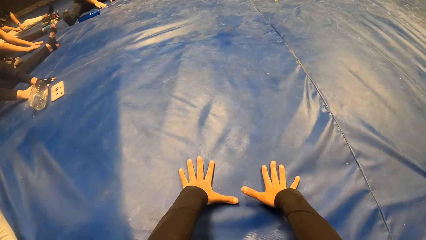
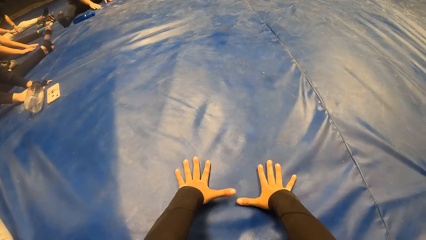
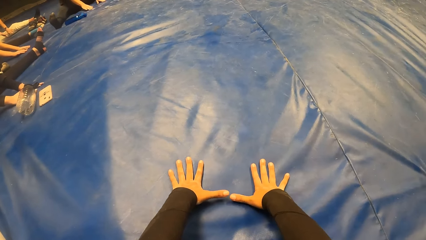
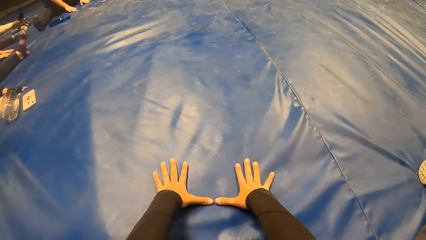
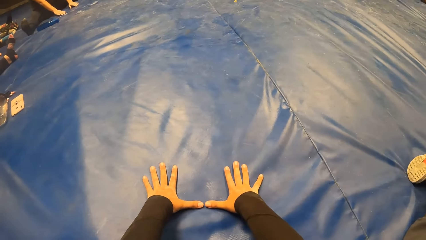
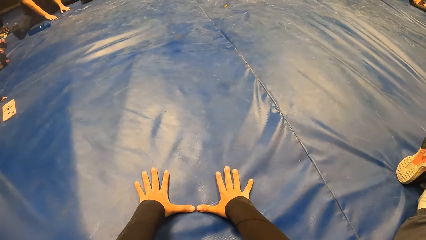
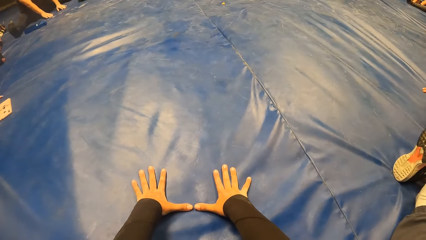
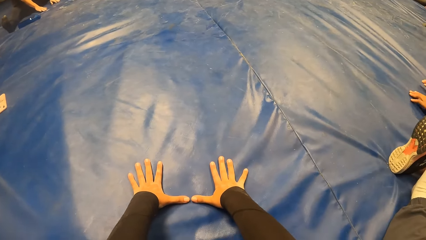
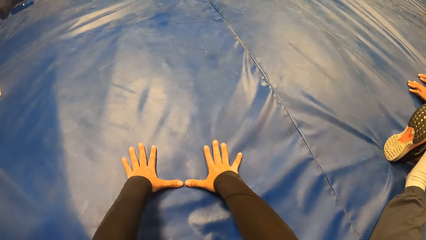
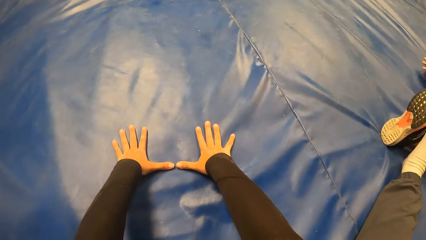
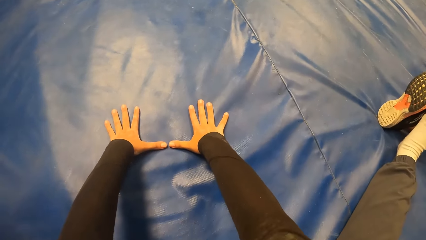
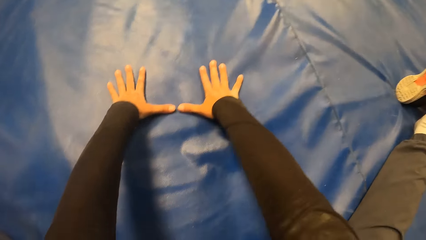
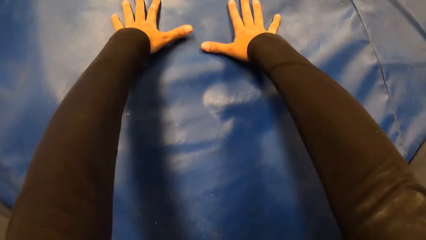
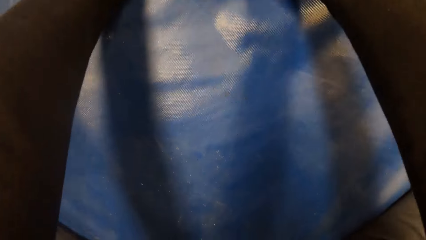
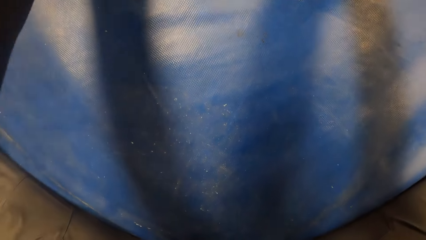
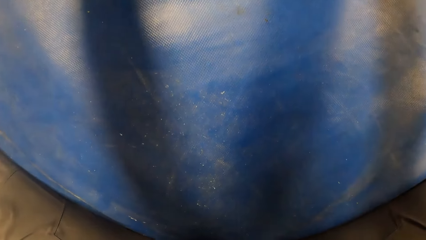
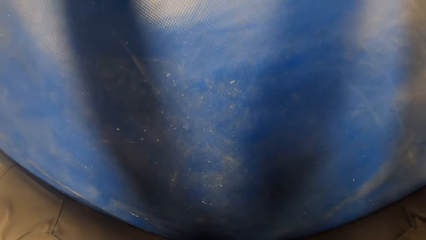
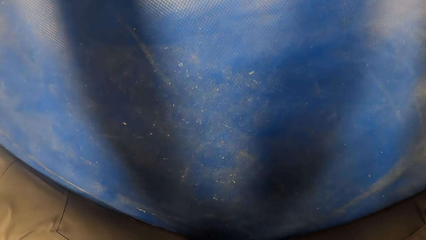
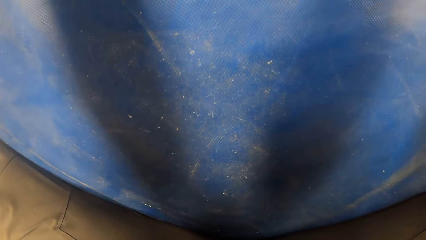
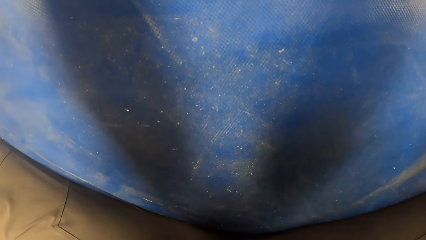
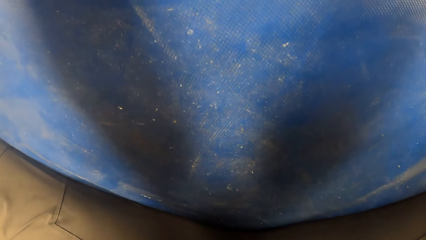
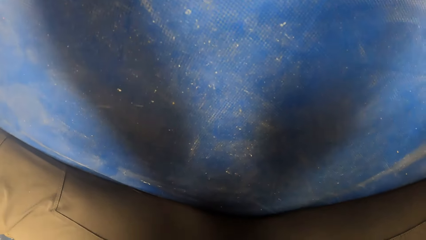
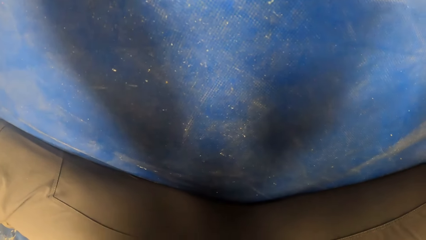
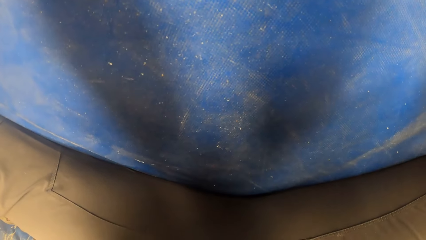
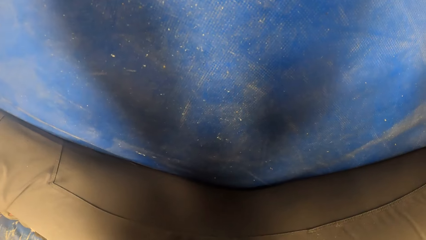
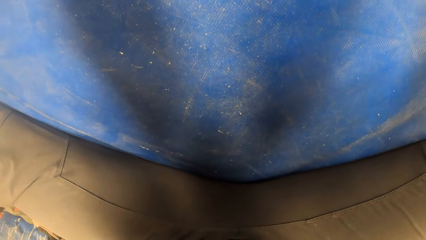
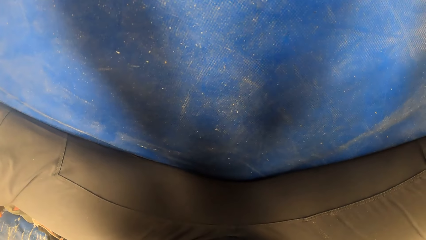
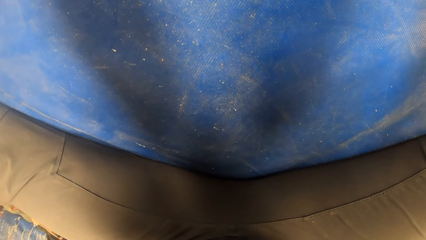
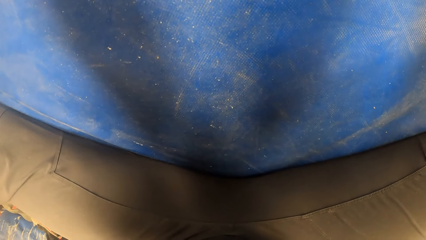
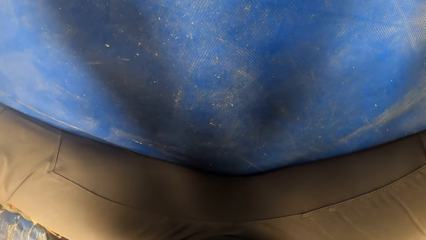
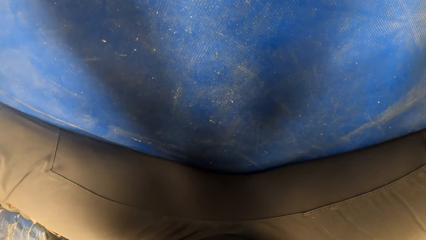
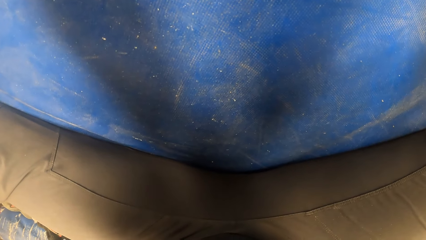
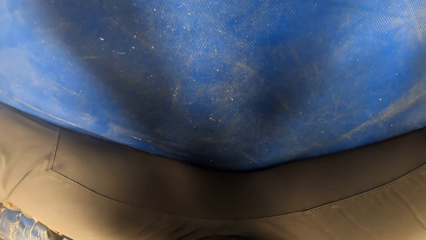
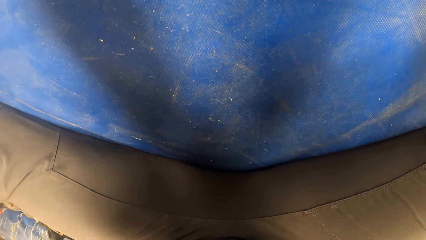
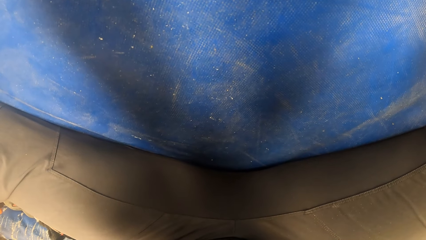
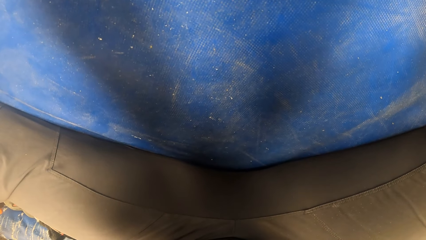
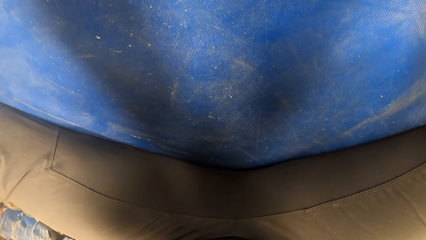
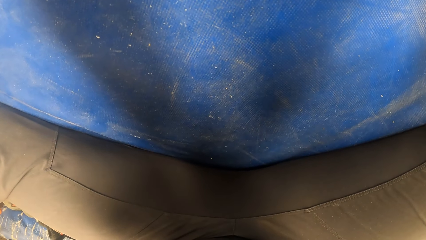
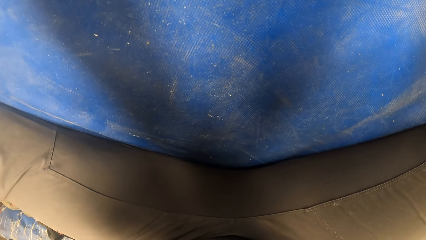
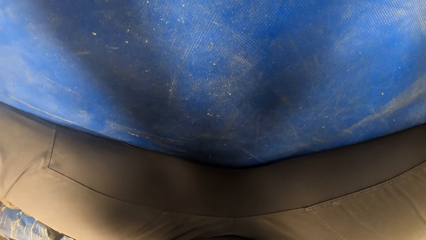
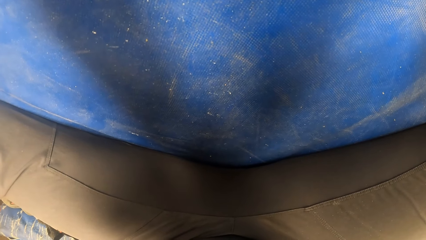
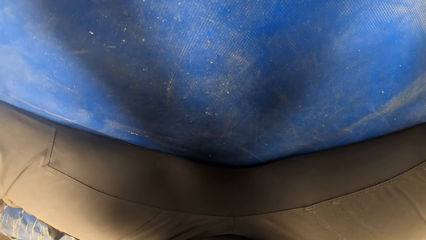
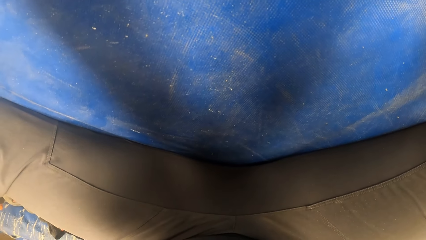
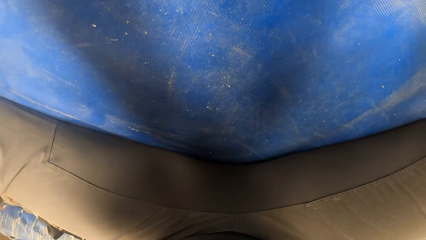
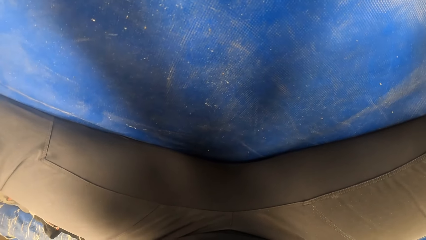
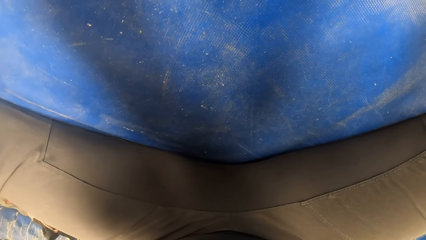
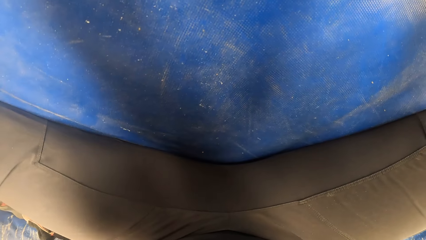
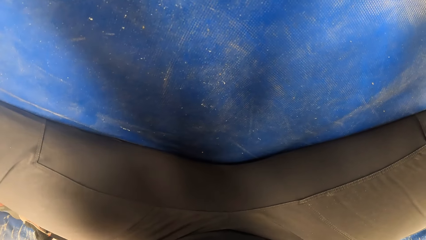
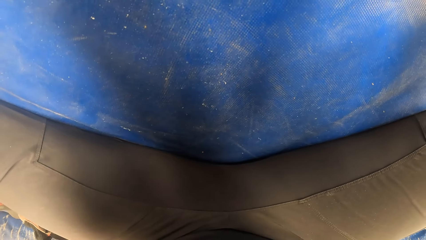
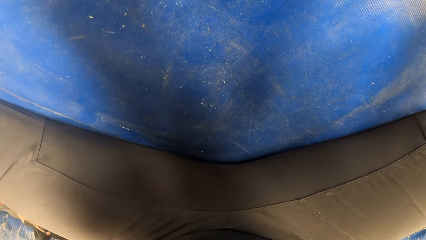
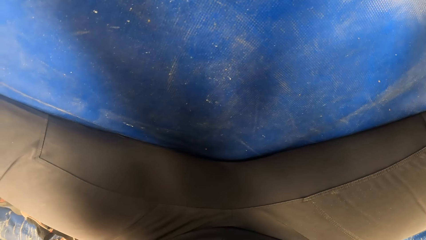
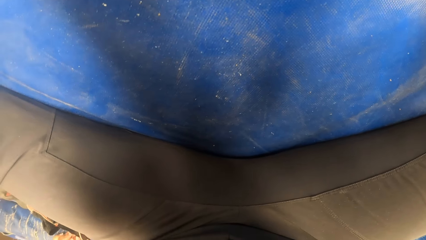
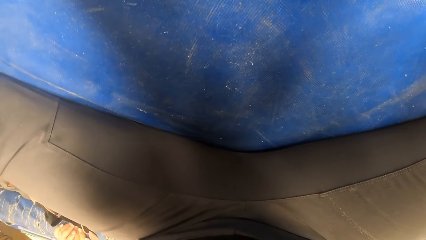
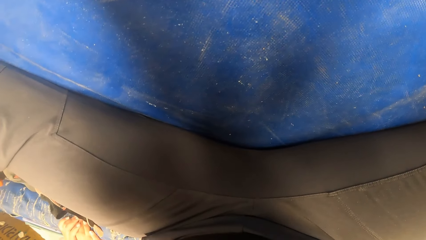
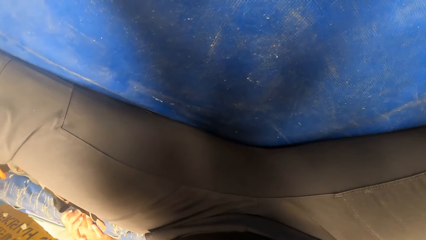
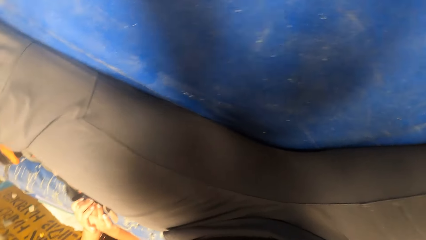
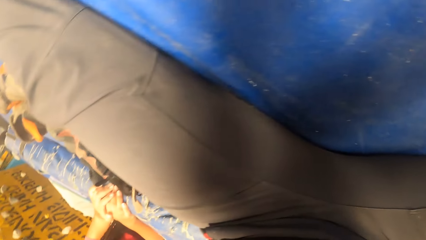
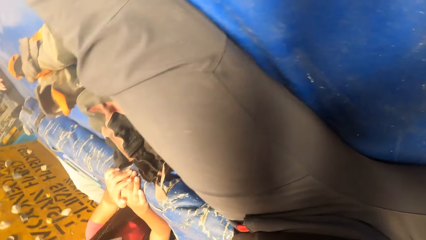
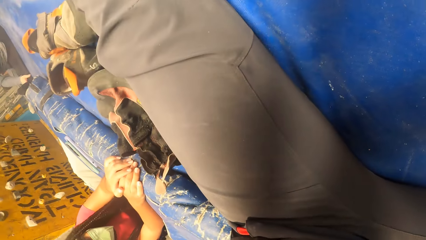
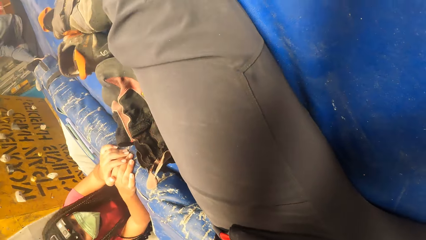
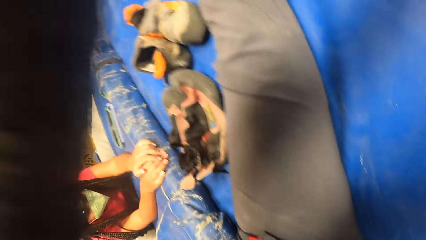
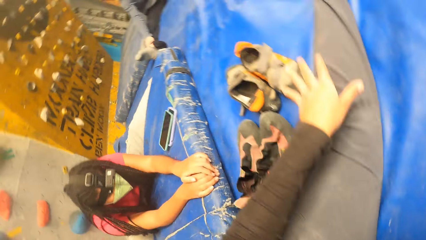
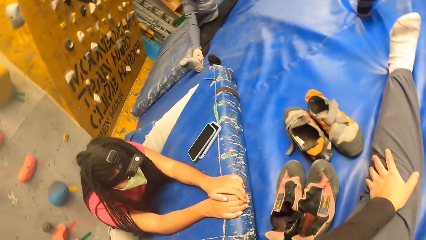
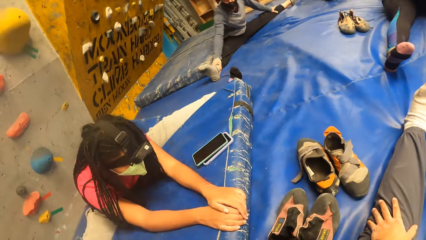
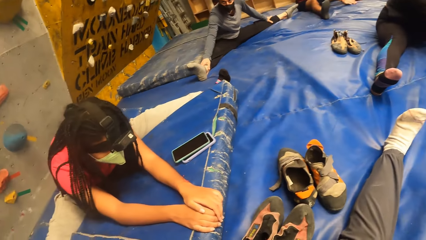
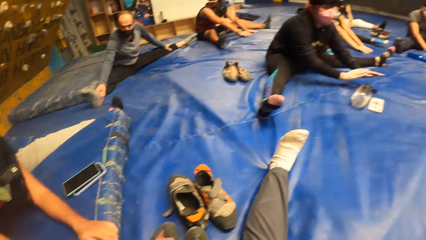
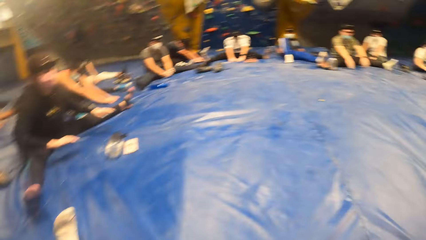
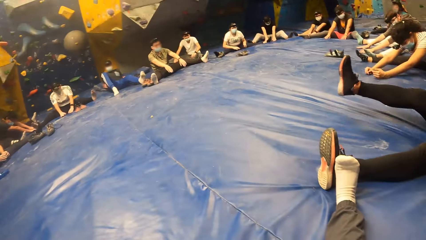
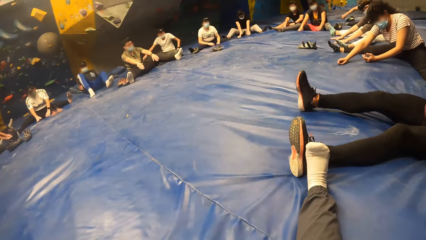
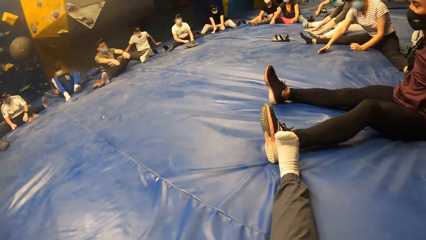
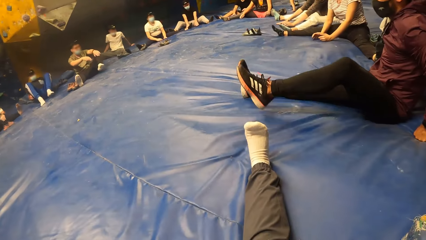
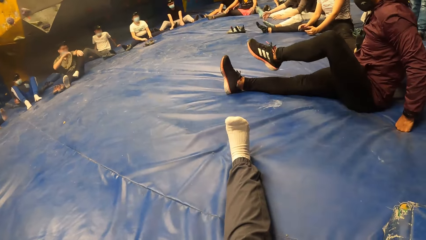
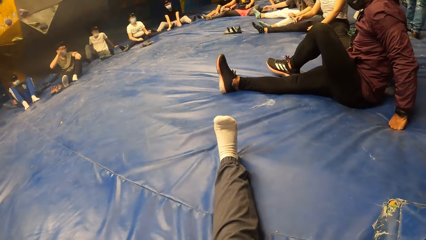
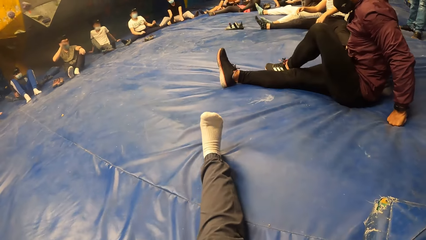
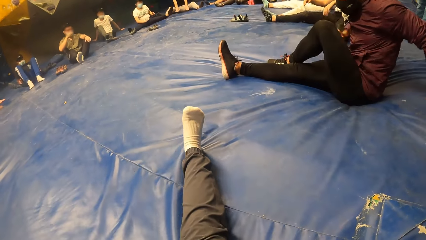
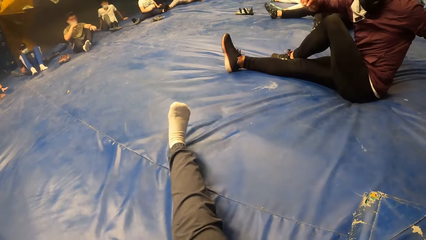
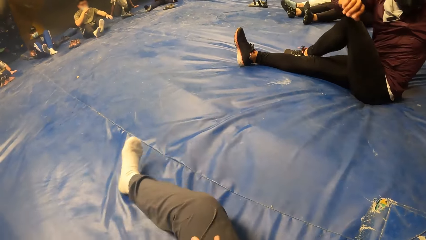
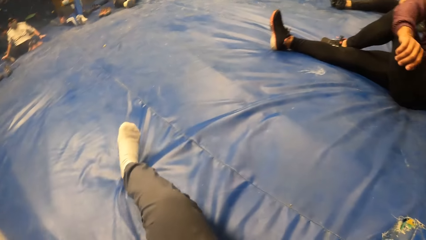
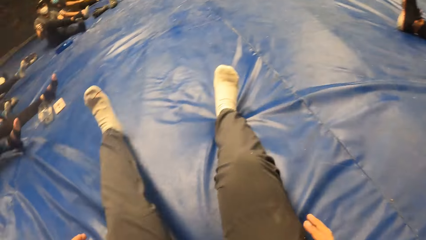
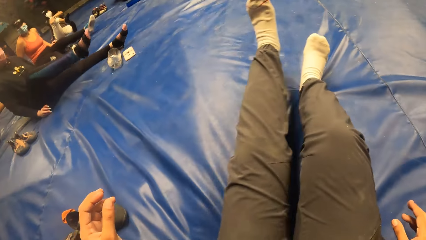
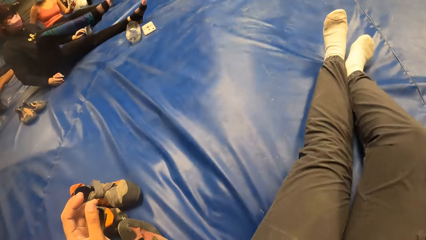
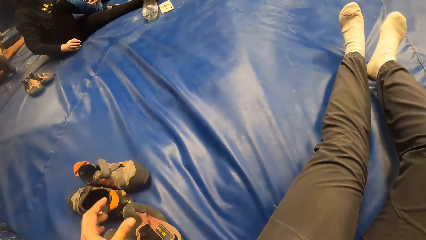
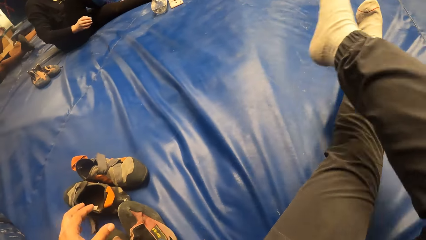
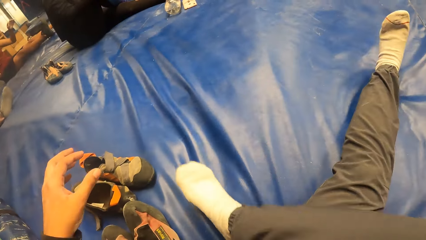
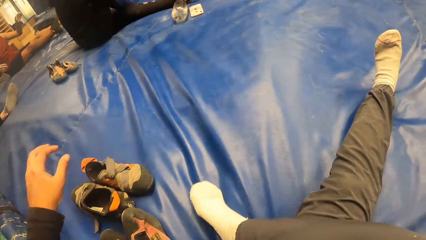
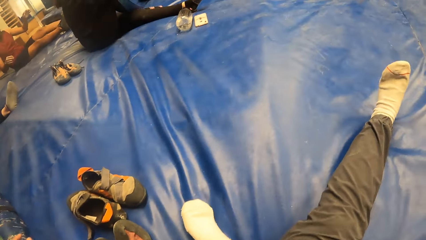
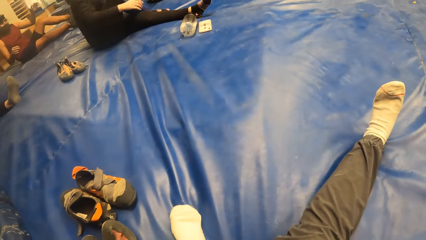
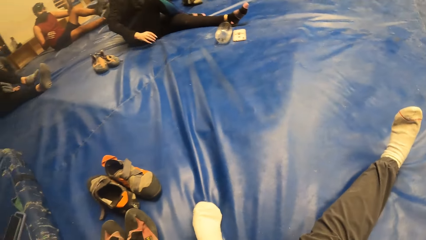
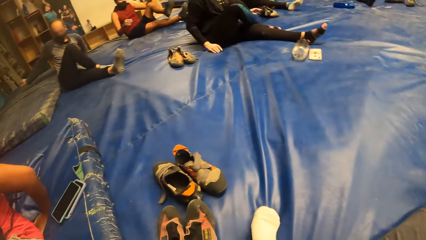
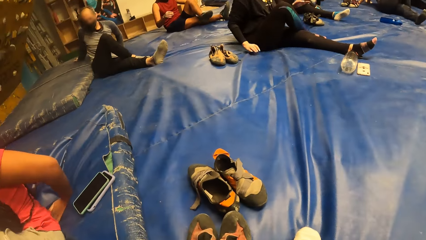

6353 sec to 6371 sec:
The camera wearer bends her head to the bouldering mat. She looks at the tent. She looks around. The man crosses his left leg and stretches his body. The camera wearer crosses her right leg.
